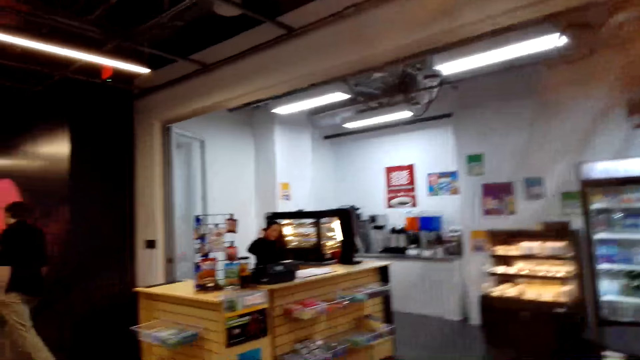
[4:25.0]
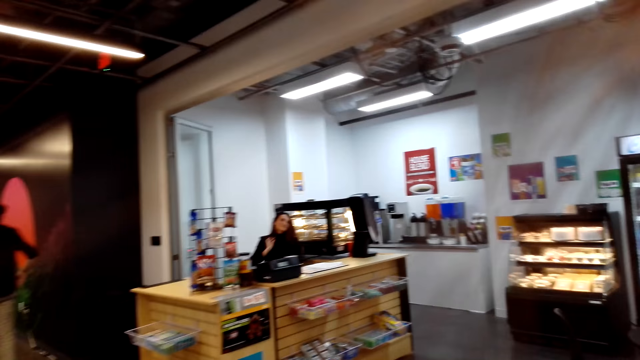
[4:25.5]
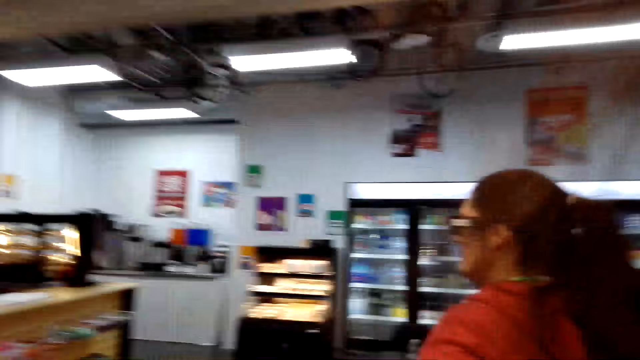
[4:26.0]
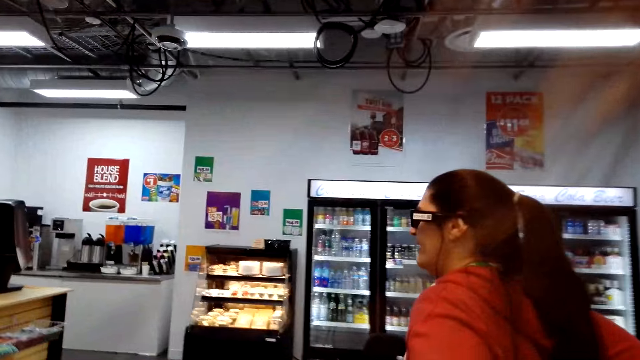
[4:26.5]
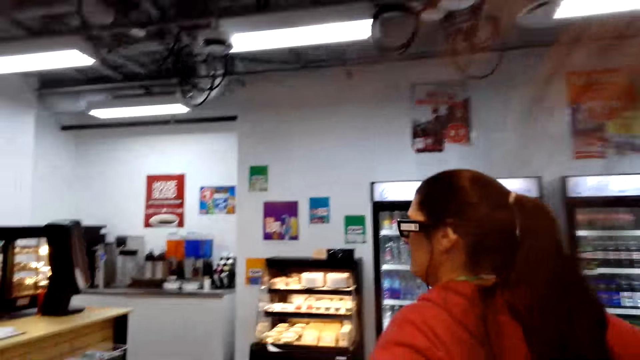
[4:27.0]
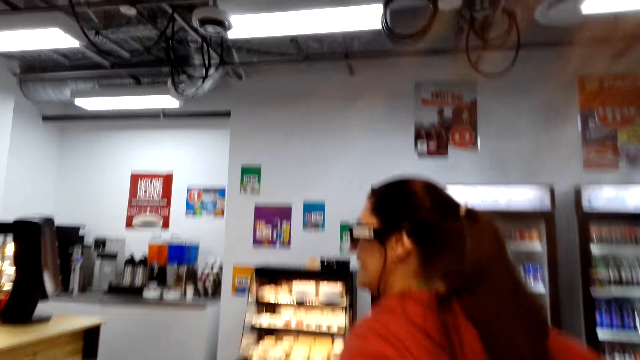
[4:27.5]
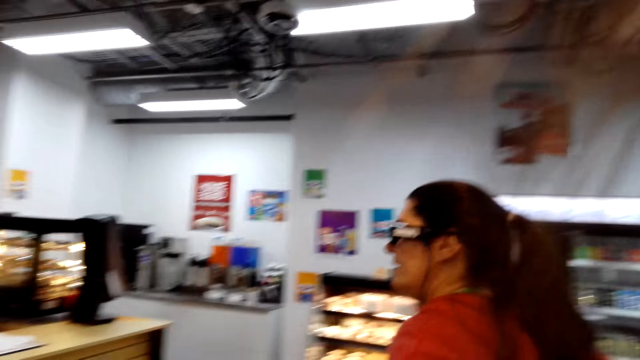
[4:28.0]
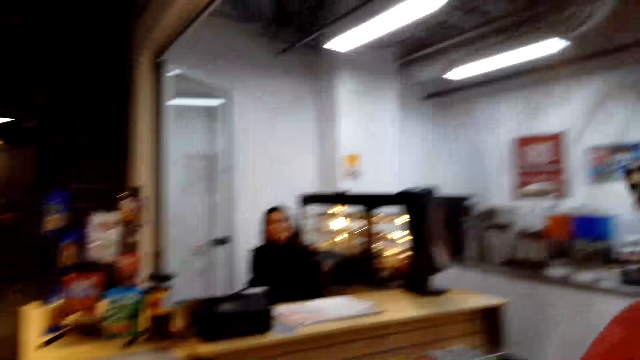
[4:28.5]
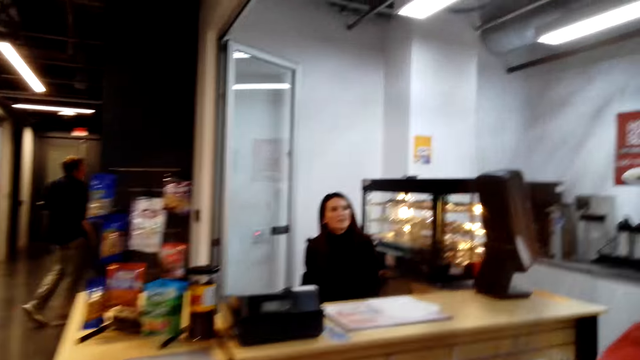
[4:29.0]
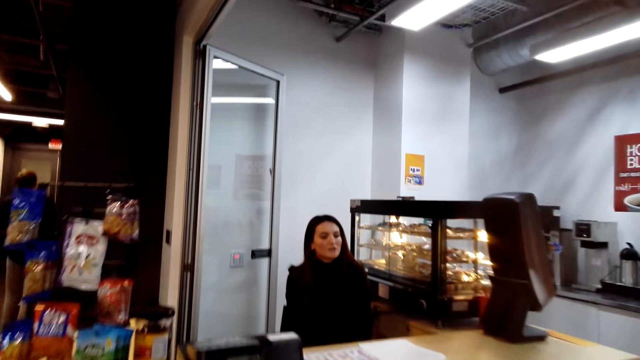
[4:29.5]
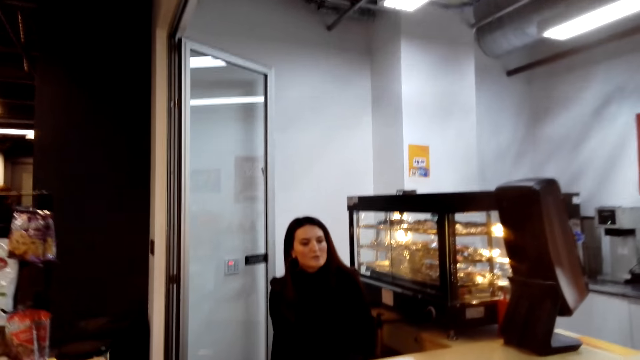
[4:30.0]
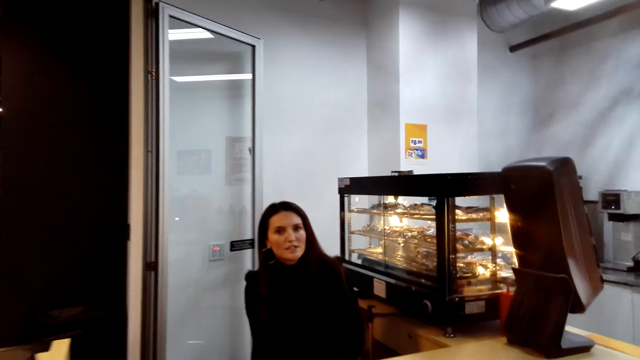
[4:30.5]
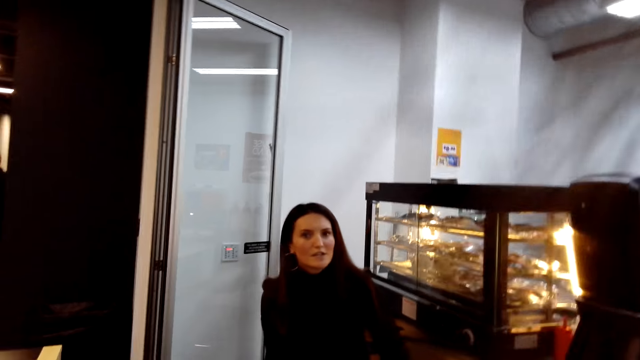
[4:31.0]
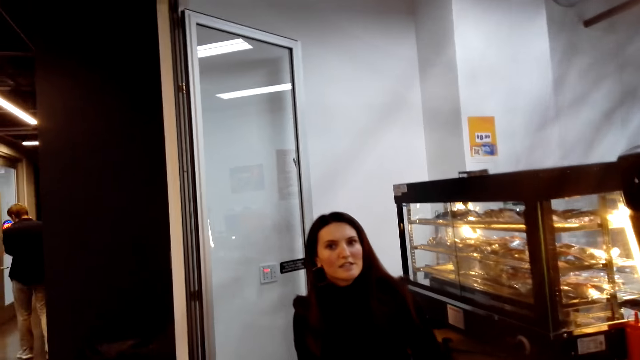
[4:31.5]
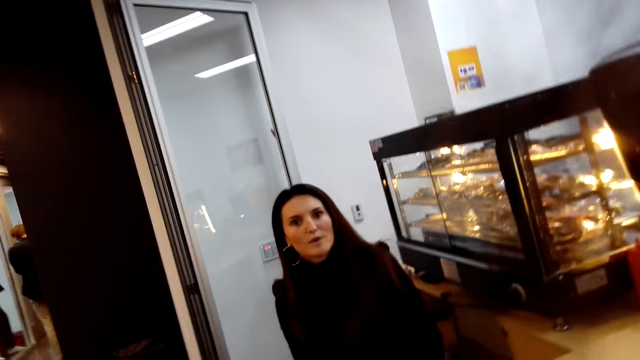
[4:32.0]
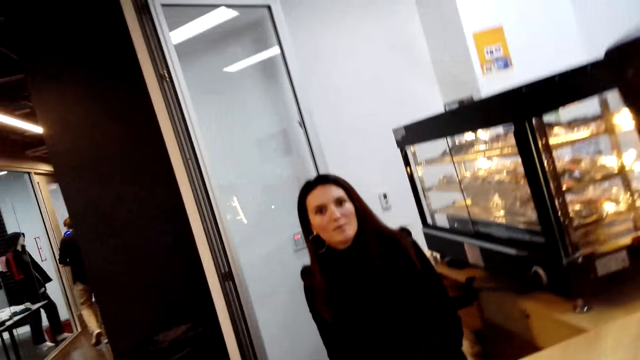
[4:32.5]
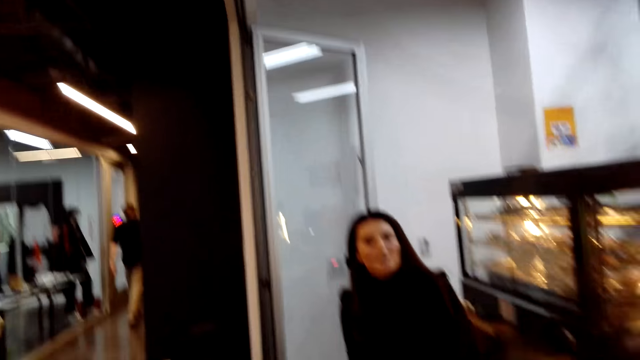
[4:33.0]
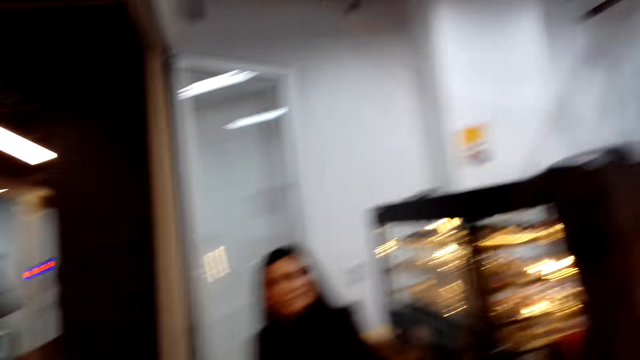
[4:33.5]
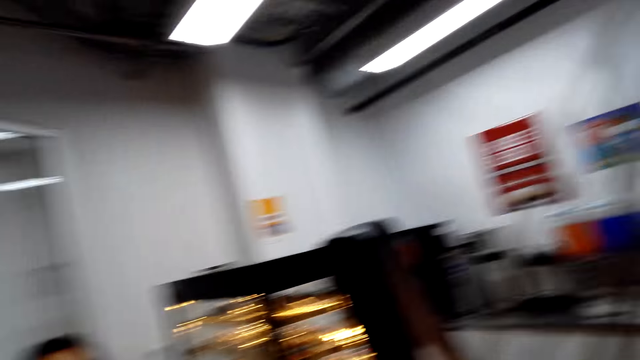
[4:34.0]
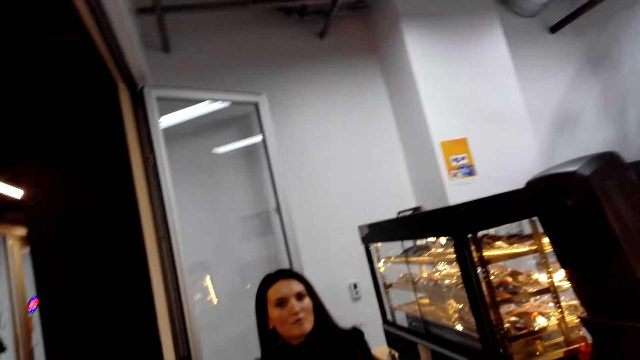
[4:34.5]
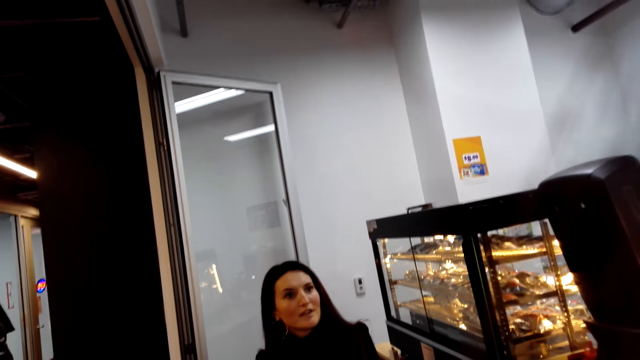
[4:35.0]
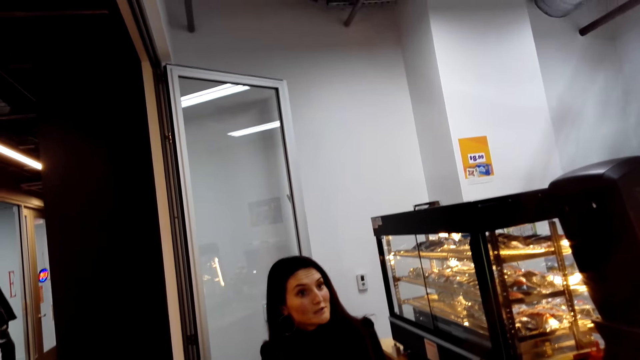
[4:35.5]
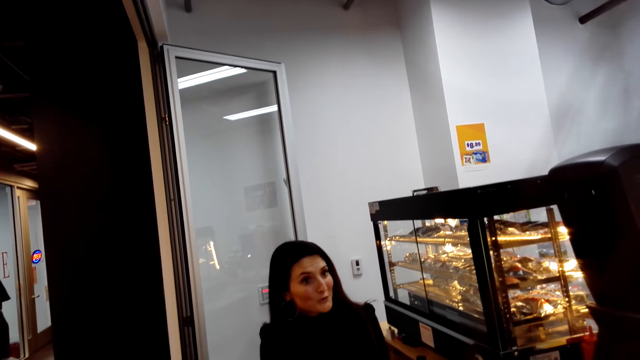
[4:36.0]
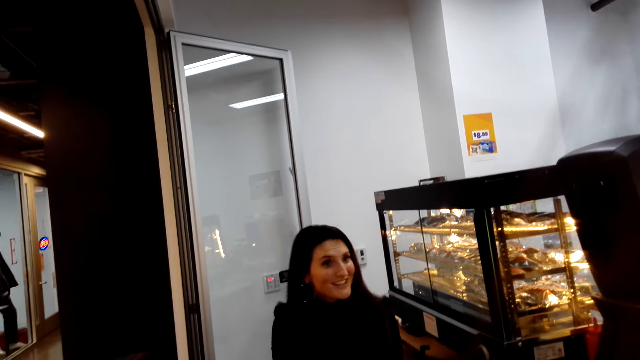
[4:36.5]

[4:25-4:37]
A woman converses with a person. The woman talks to the camera wearer. The camera wearer walks towards the counter. Another woman talks to the camera wearer.

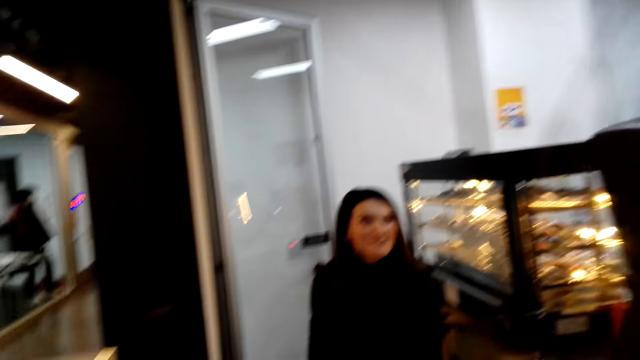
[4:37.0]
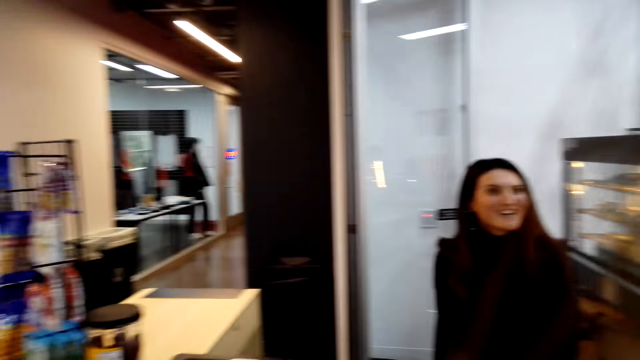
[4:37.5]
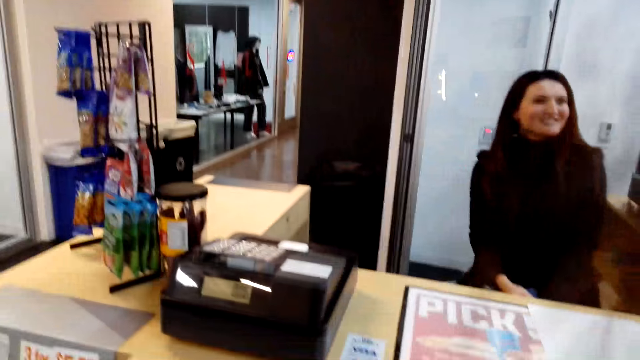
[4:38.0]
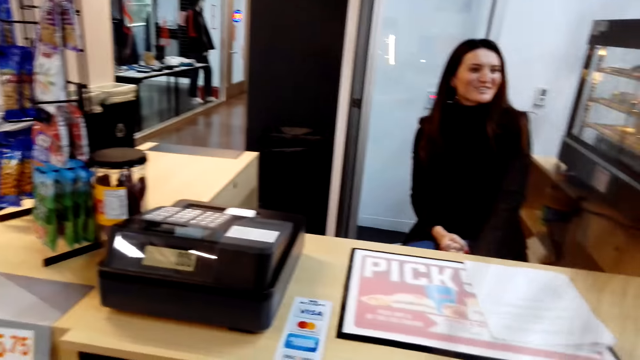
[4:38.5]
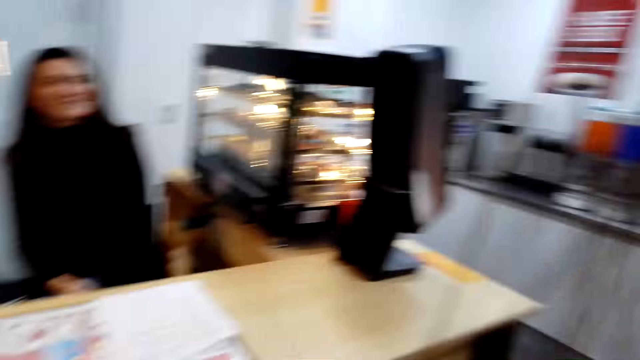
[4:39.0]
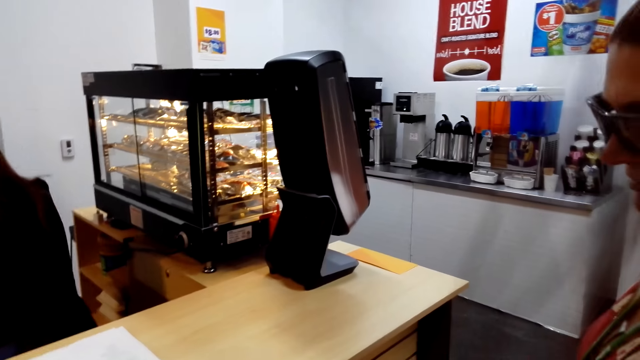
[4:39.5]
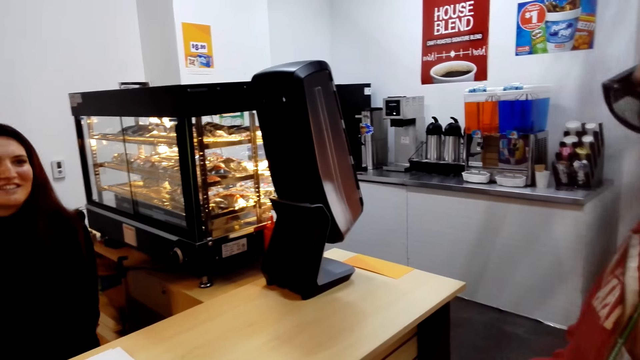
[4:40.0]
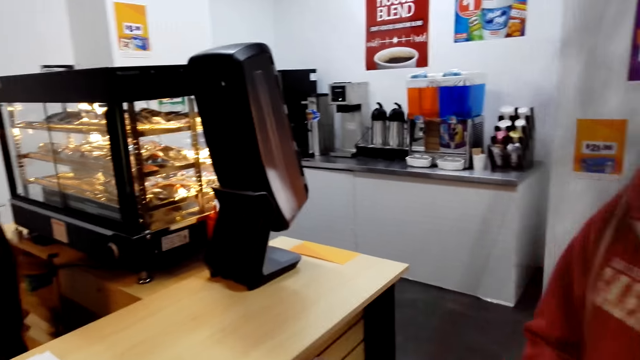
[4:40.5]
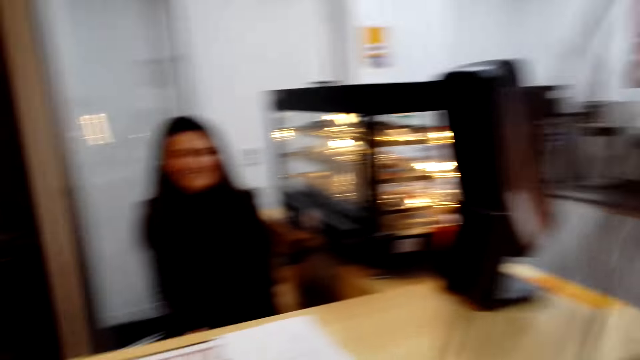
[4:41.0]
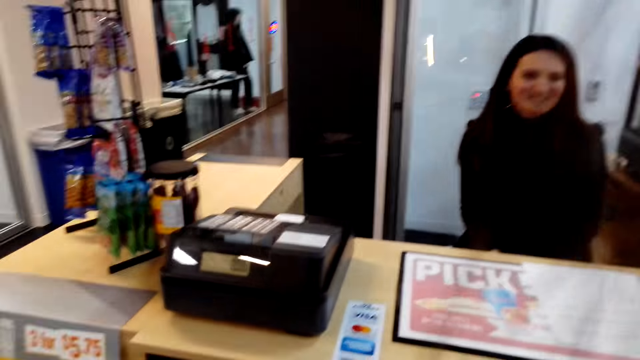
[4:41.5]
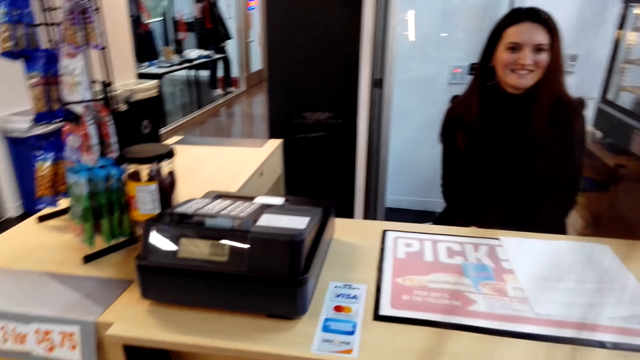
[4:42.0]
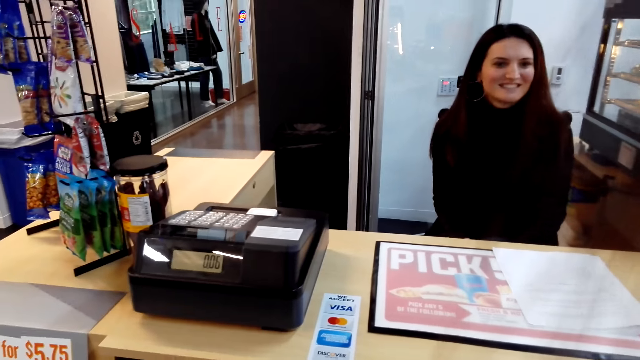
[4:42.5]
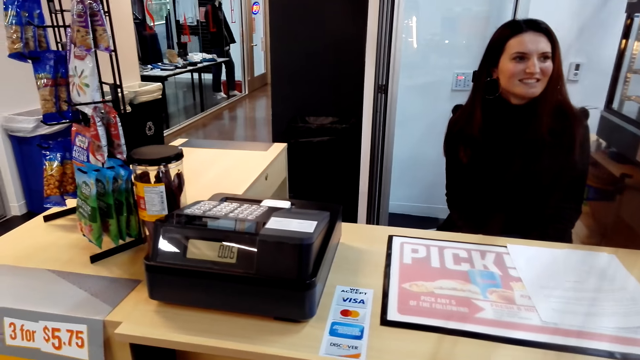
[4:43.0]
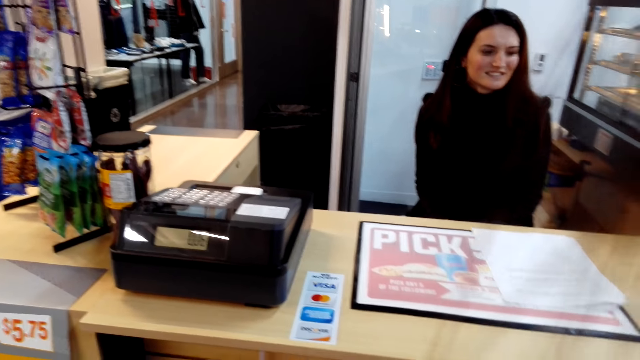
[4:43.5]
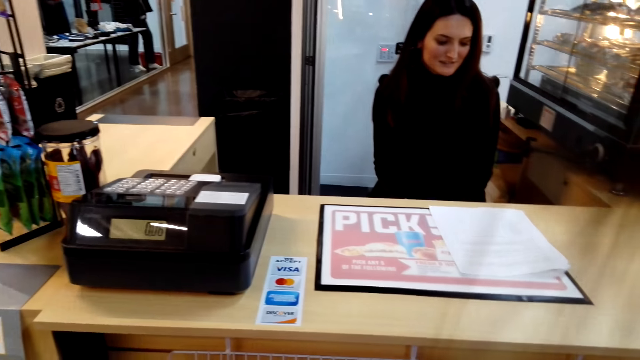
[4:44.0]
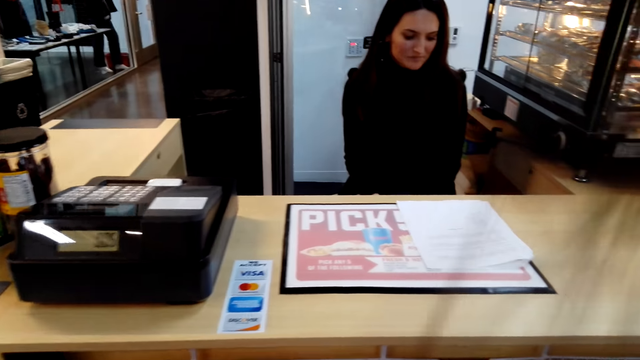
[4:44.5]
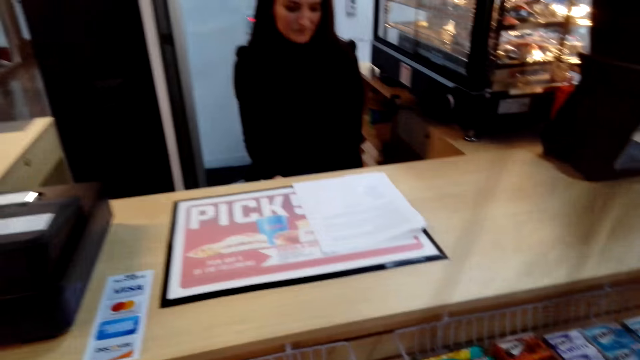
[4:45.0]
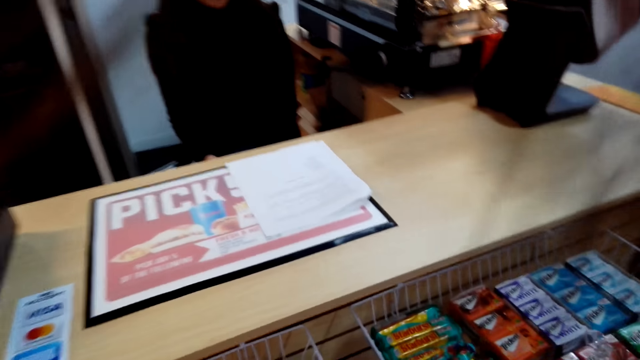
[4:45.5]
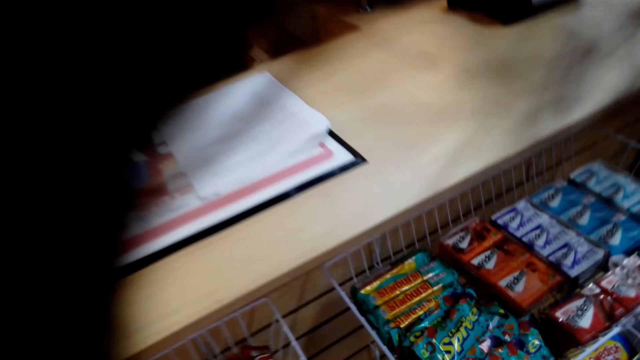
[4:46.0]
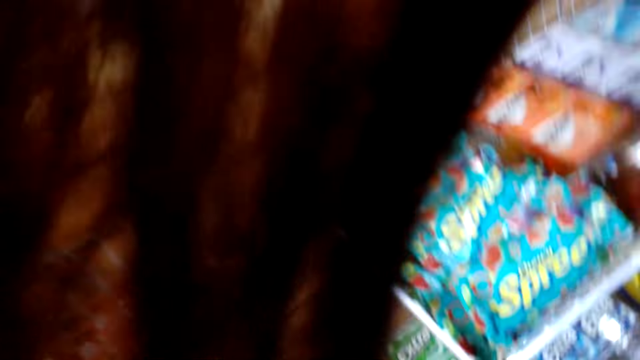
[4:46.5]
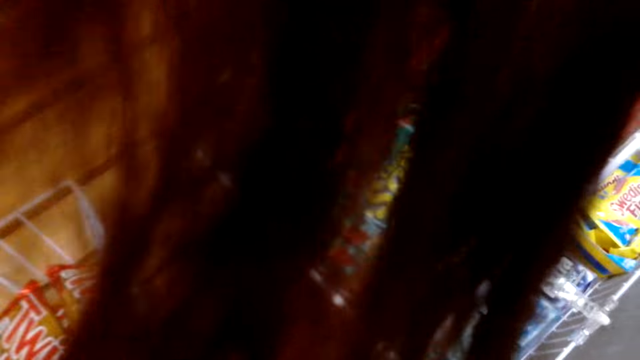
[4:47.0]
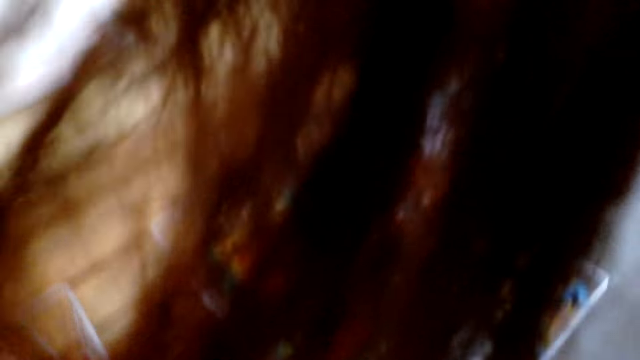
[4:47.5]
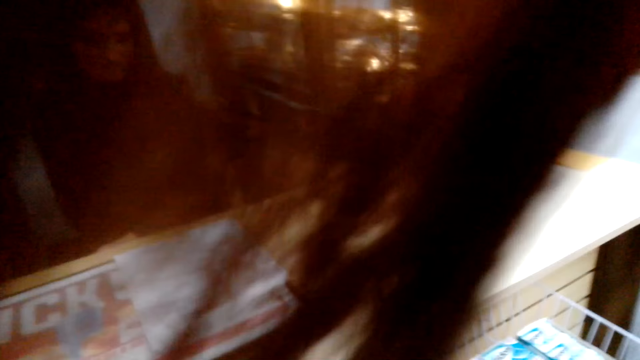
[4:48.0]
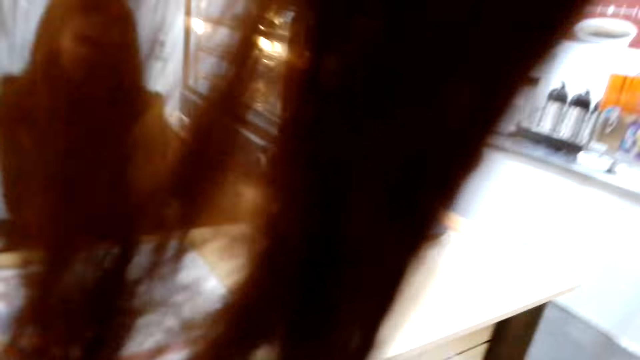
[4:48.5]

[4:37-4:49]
The camera wearer stares at the rack. They talk to a woman.
